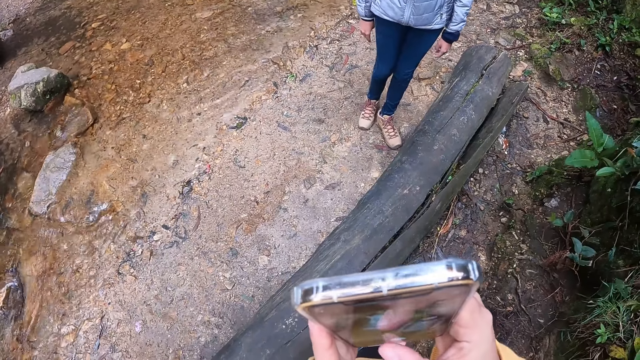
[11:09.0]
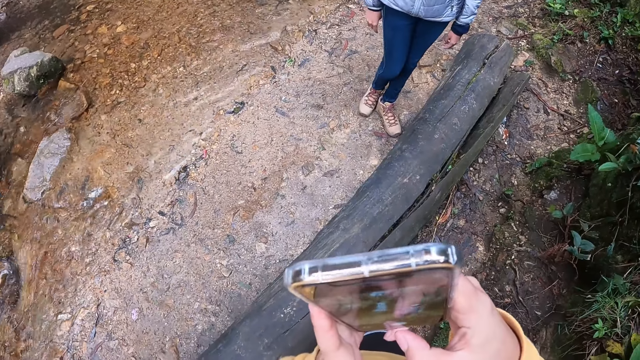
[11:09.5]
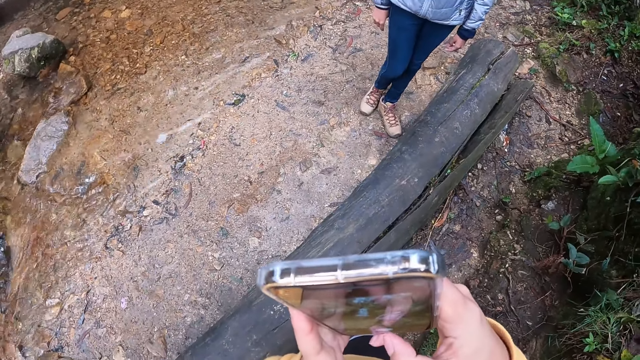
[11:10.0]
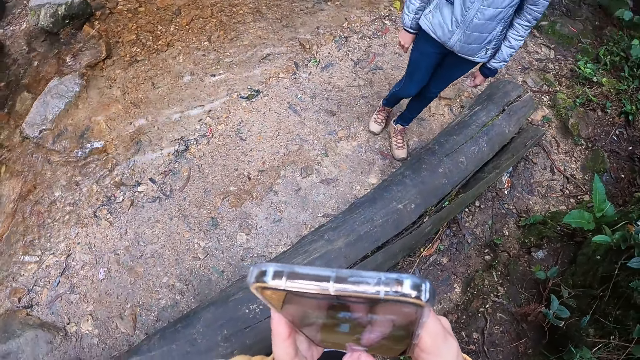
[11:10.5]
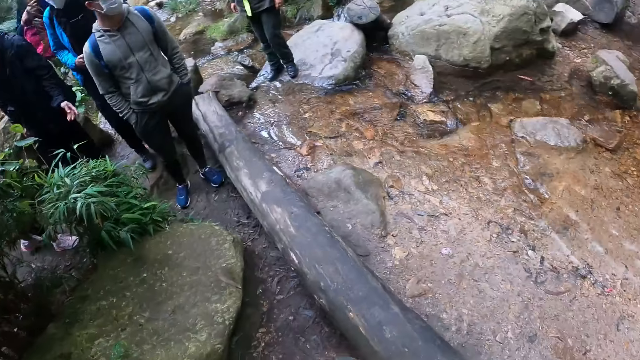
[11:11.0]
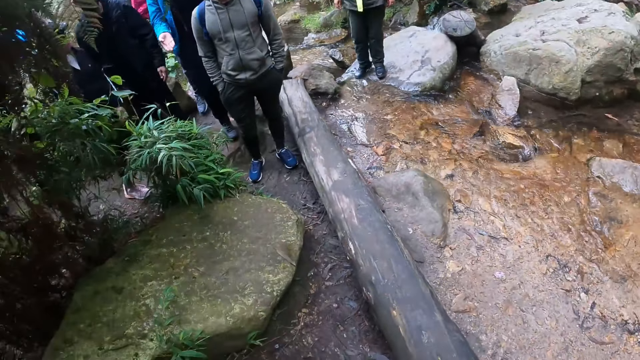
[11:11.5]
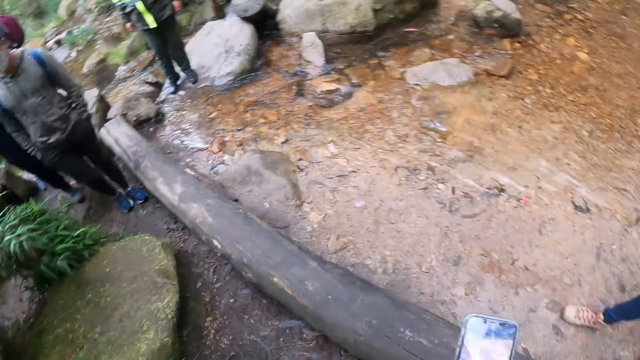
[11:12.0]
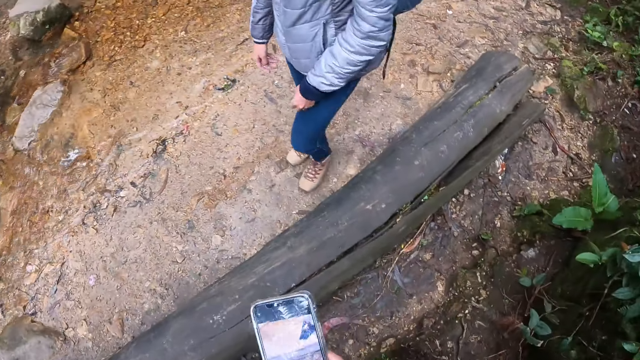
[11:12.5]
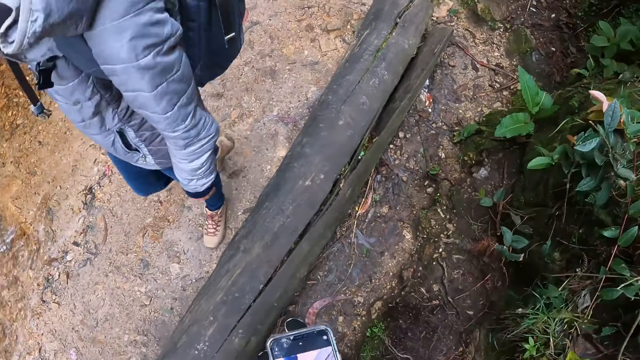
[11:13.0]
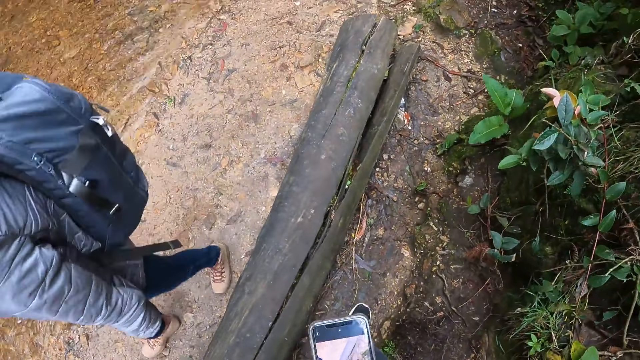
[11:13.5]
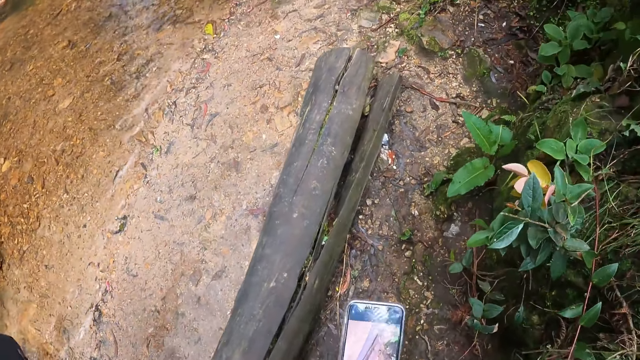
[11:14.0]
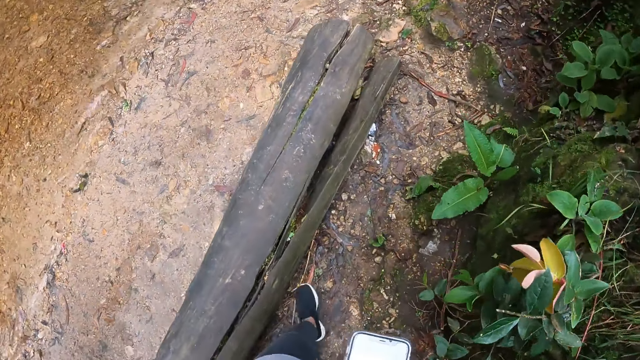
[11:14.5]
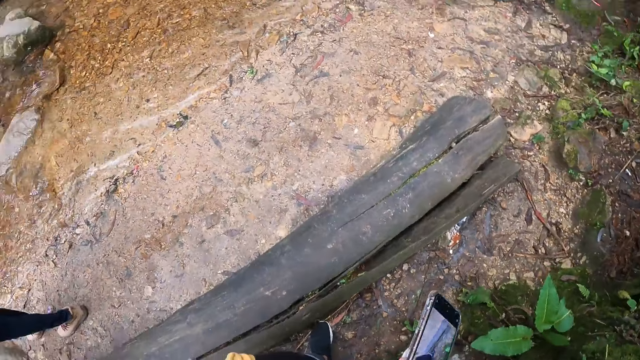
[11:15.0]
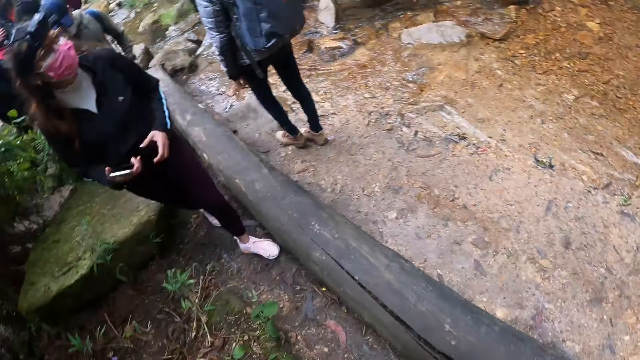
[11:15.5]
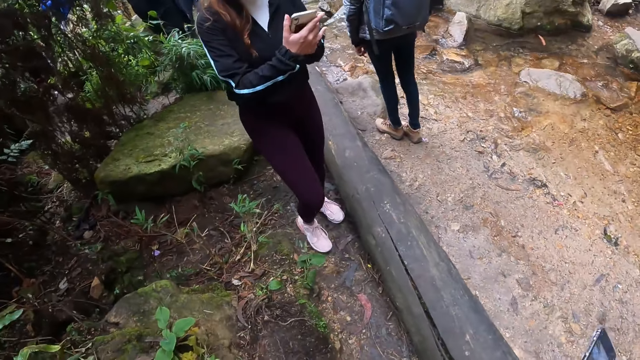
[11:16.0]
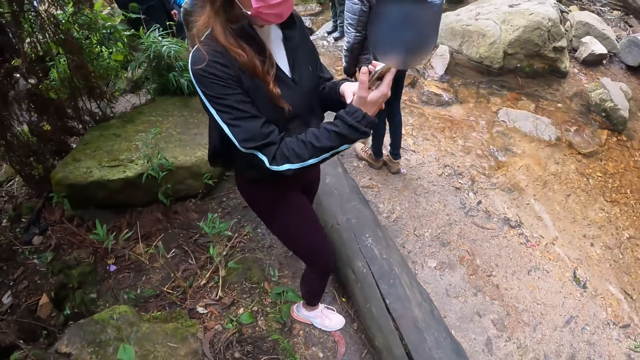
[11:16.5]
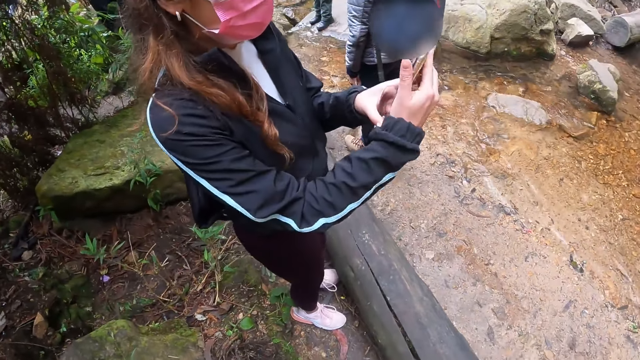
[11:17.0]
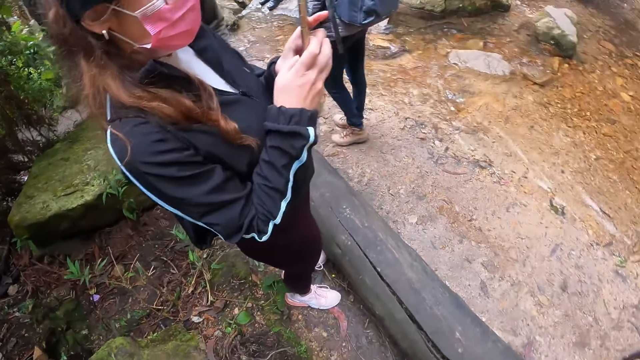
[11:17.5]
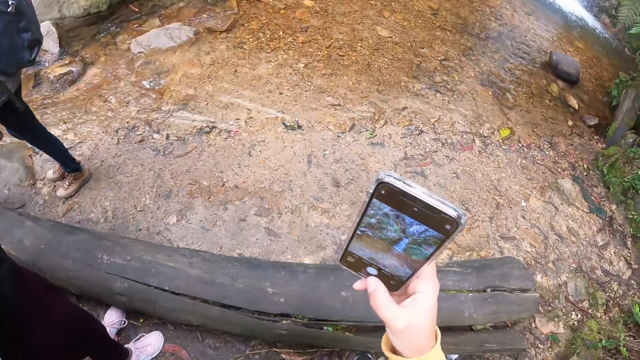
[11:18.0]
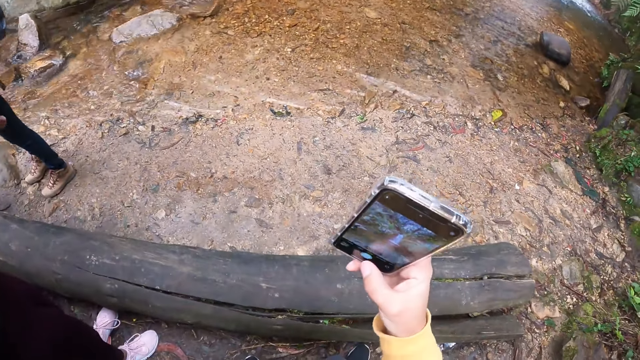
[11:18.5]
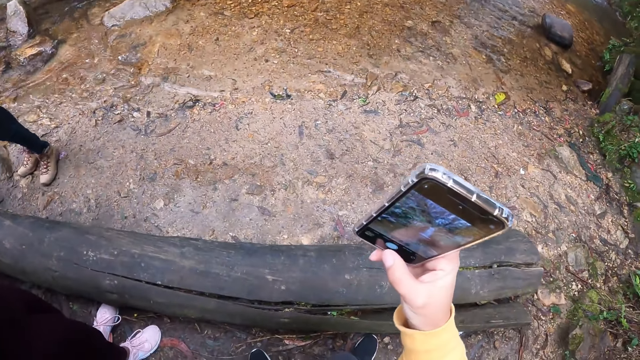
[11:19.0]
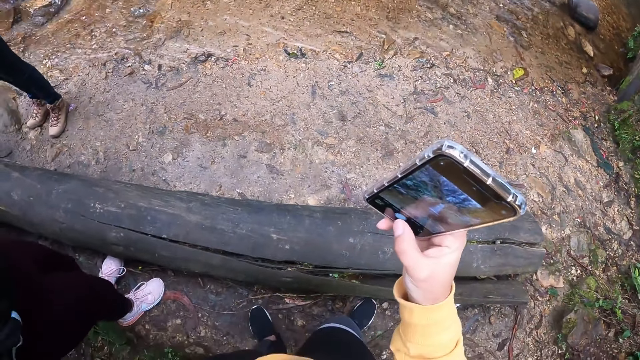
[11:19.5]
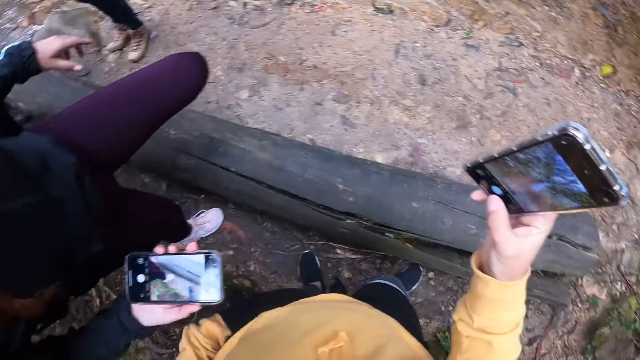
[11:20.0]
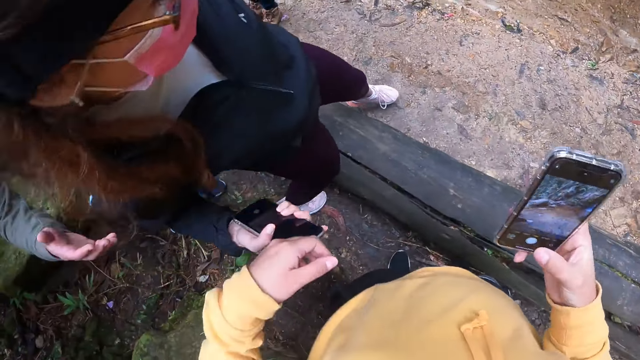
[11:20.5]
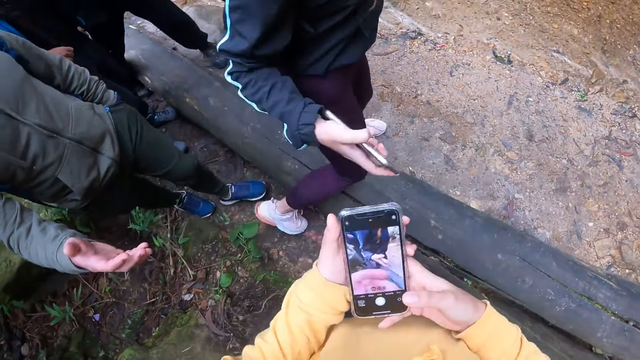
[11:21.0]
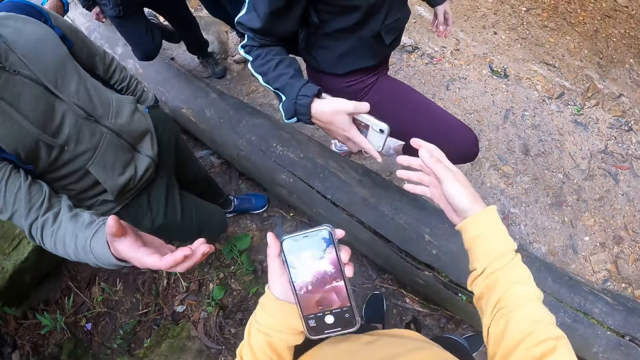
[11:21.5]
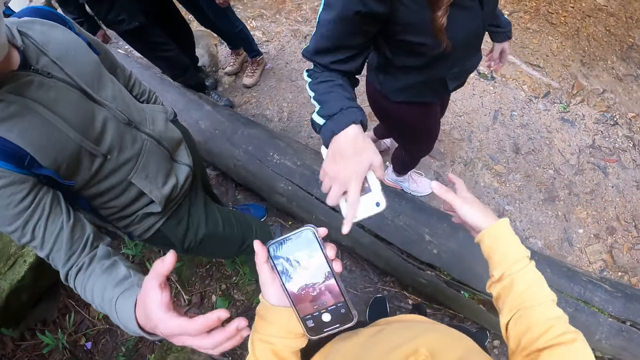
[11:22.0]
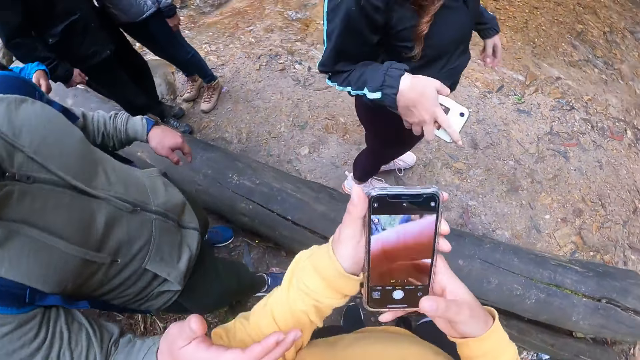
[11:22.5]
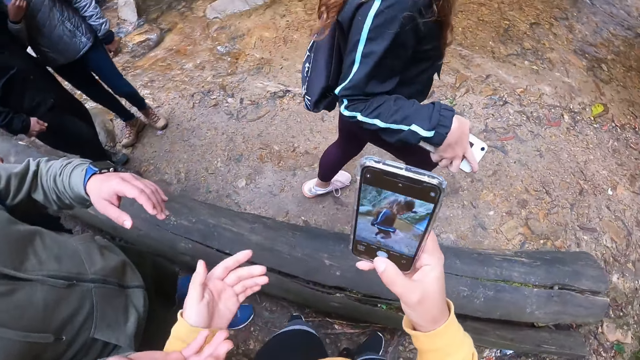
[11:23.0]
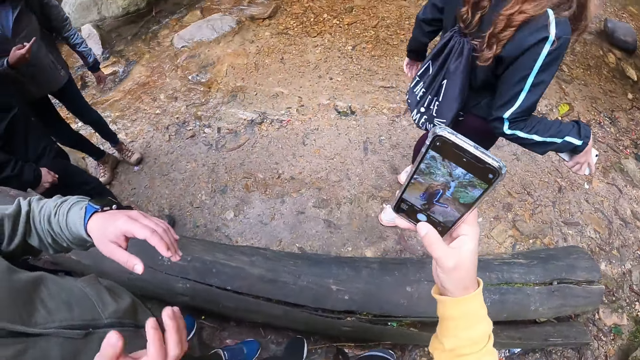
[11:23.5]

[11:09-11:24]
The camera wearer looks on the wood. A person holds the phone with both hands. A woman takes a picture of the waterfall with a phone in her right hand. The camera wearer takes a picture of the waterfall with a phone in her right hand. She interacts with the woman and a man.

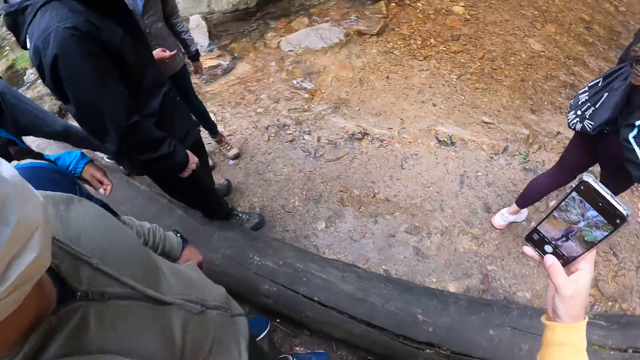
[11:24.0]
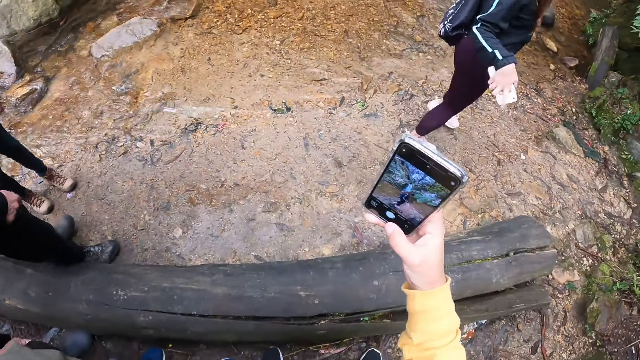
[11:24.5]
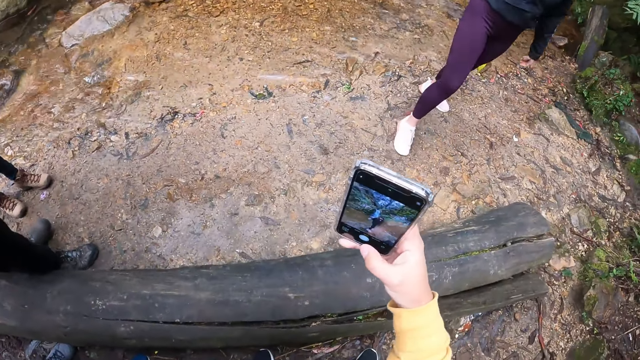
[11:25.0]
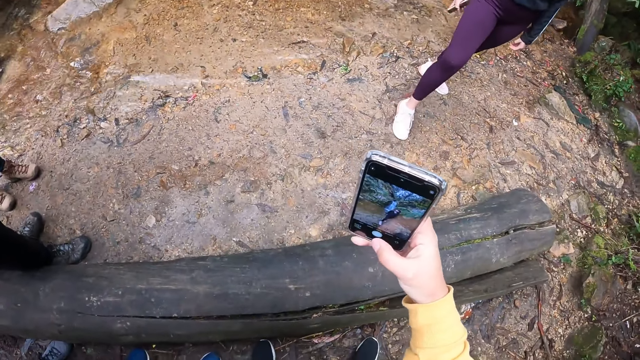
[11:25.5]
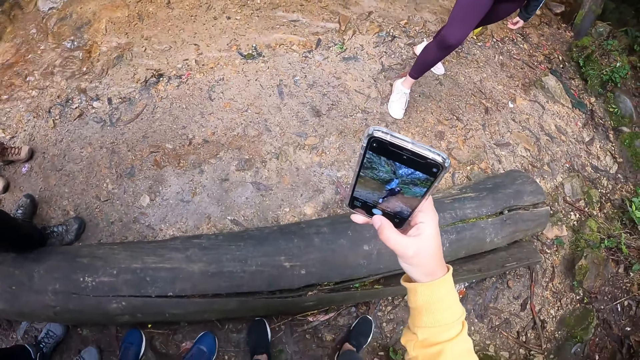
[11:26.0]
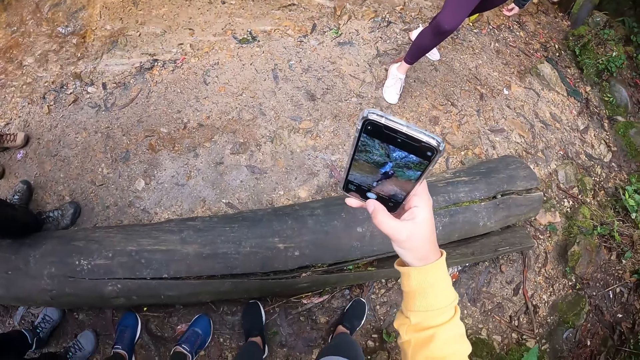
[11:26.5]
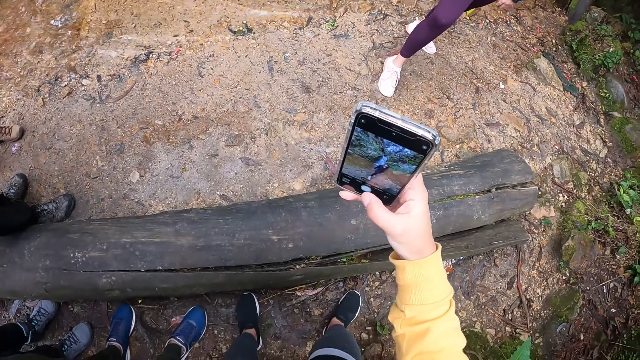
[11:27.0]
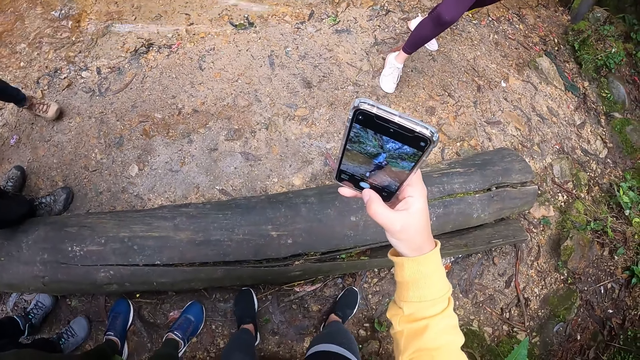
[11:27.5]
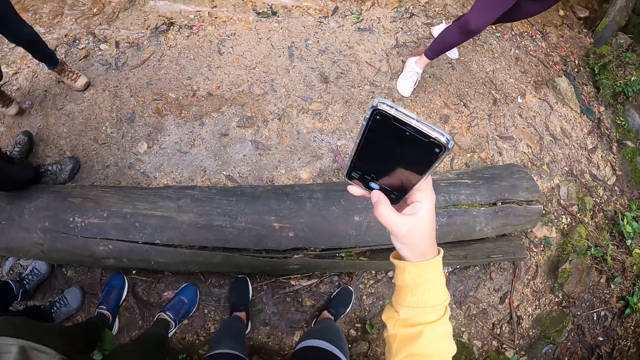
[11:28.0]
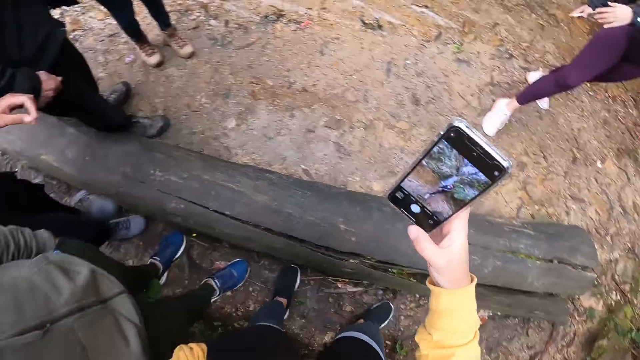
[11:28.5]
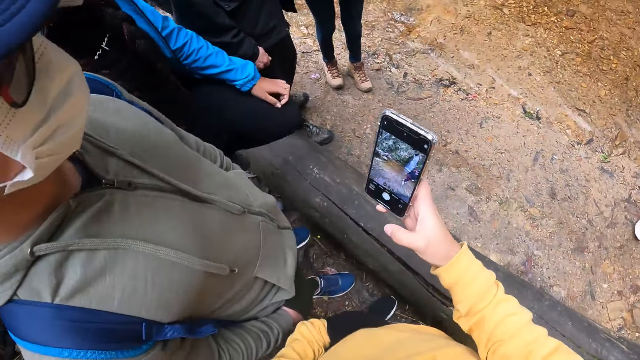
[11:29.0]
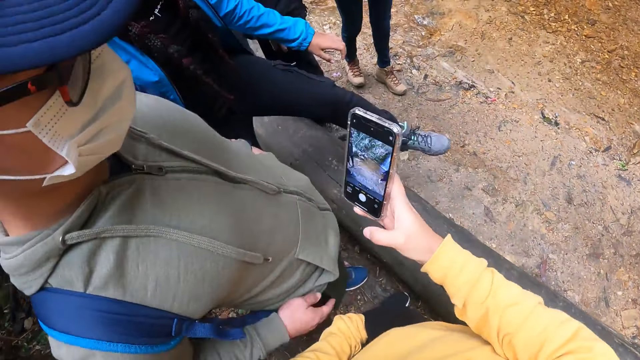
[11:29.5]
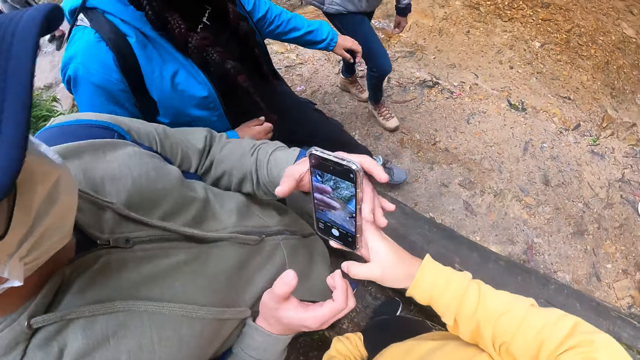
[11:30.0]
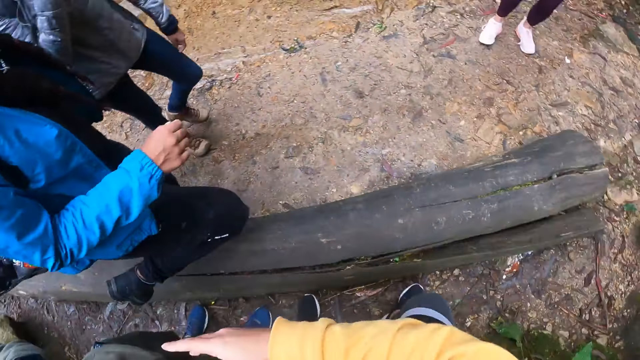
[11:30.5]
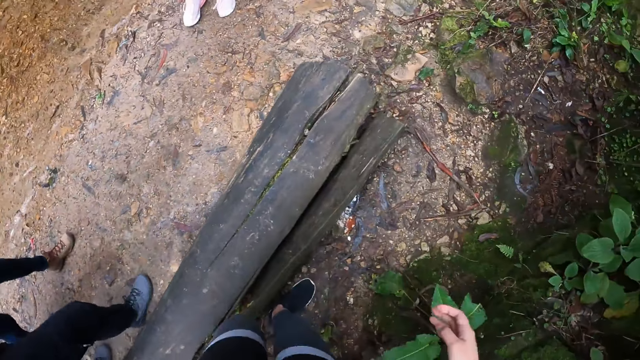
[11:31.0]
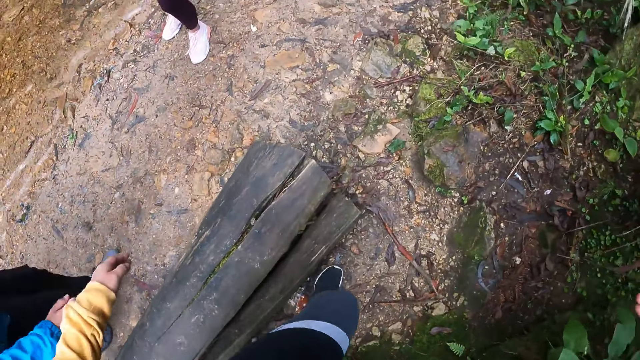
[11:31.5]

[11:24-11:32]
The camera wearer takes a picture of the woman with her phone in her right hand. She gives her phone to the man. A person looks at the phone and holds the phone.
